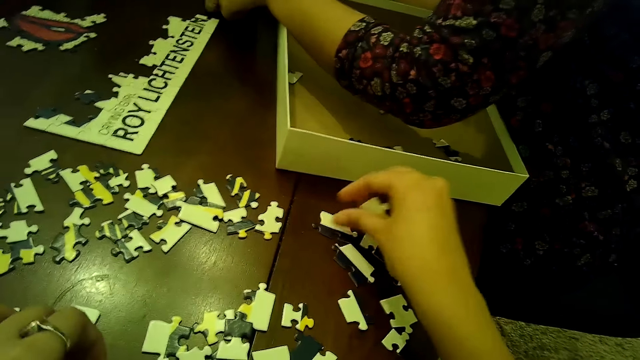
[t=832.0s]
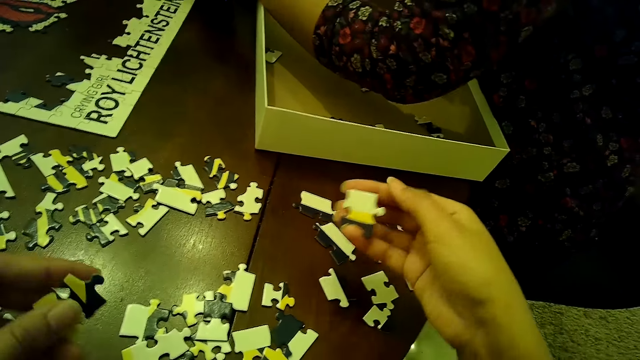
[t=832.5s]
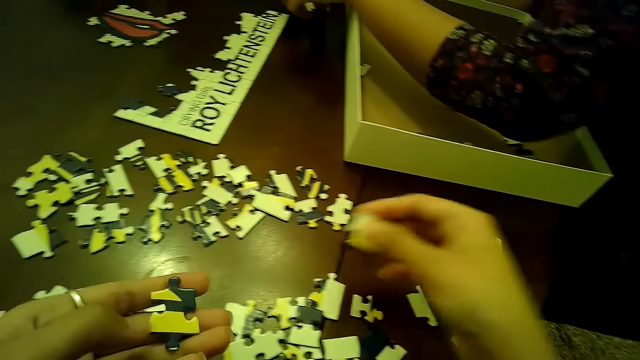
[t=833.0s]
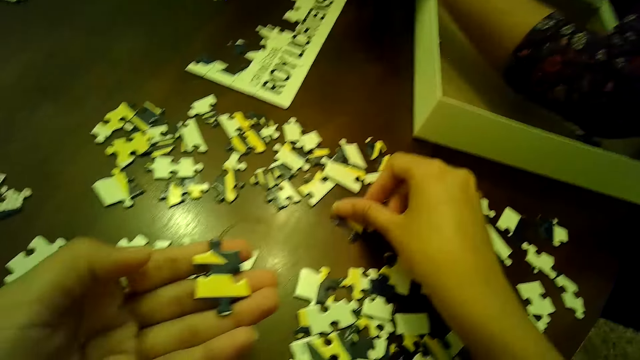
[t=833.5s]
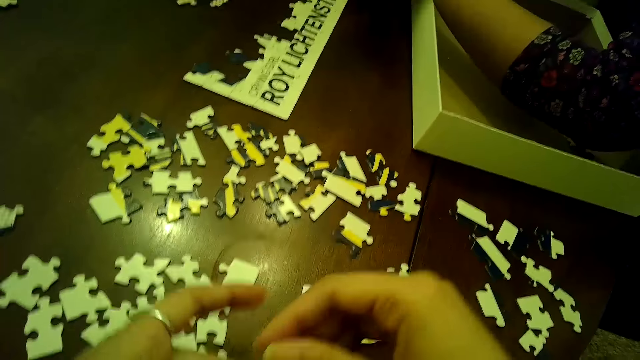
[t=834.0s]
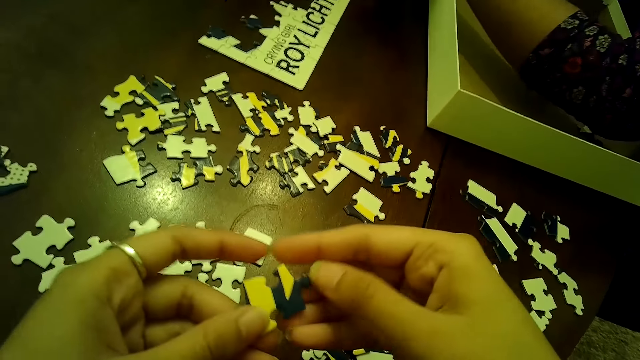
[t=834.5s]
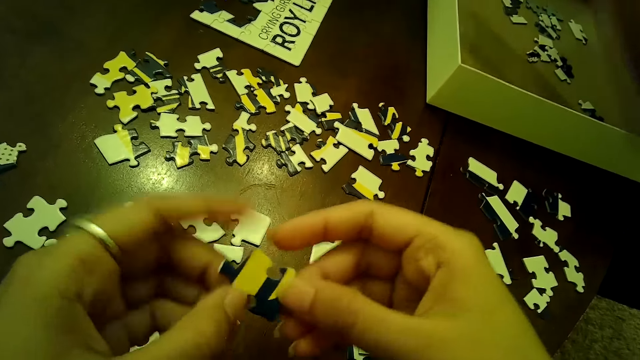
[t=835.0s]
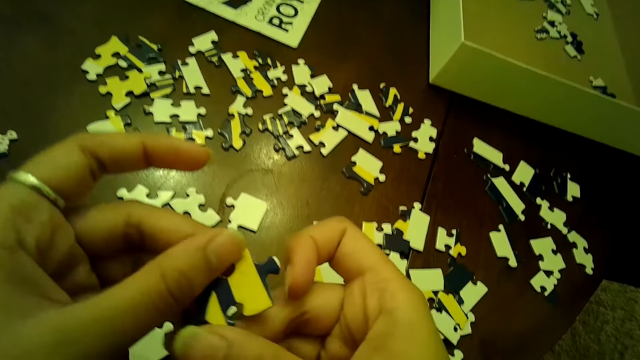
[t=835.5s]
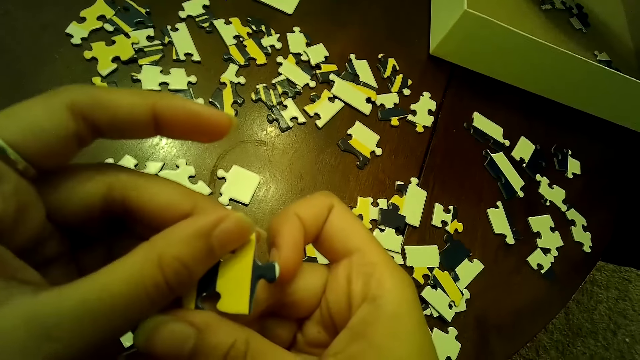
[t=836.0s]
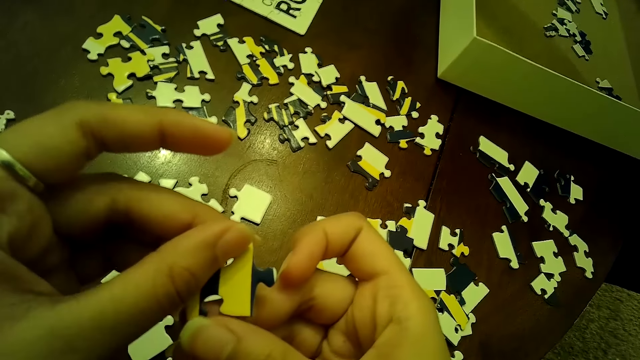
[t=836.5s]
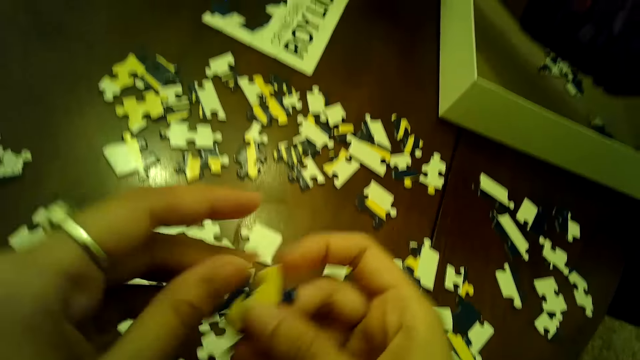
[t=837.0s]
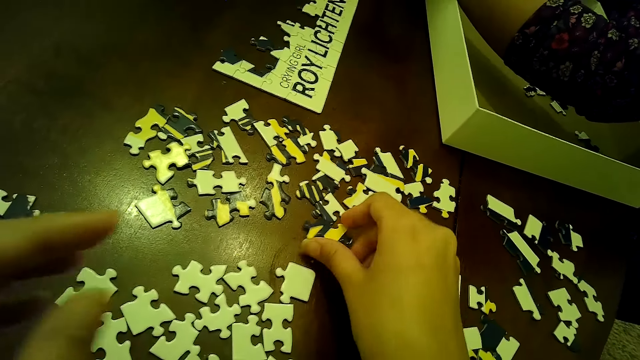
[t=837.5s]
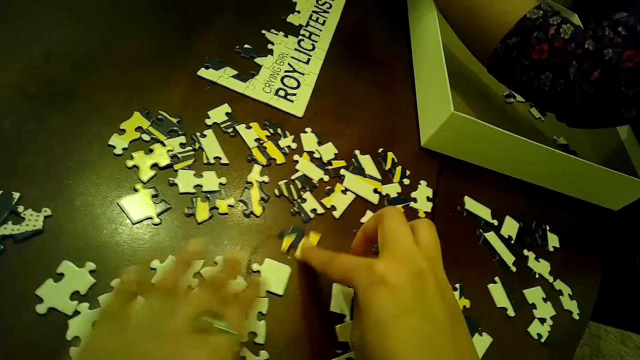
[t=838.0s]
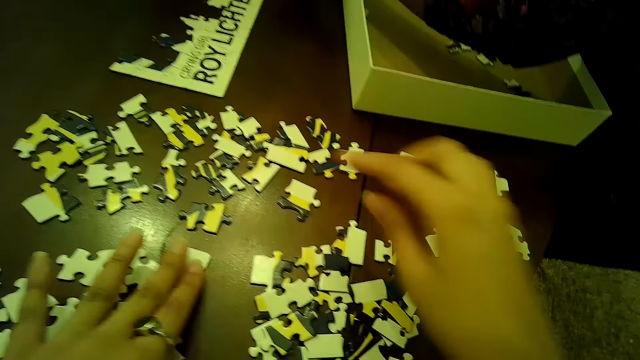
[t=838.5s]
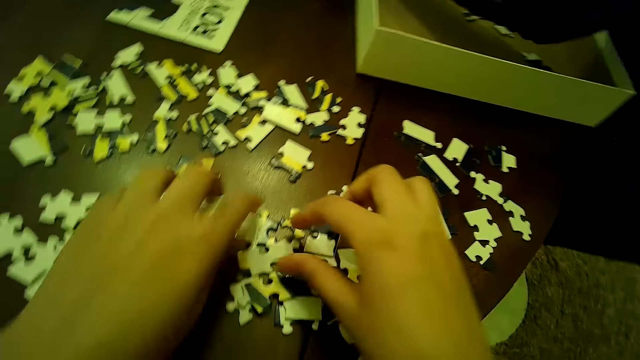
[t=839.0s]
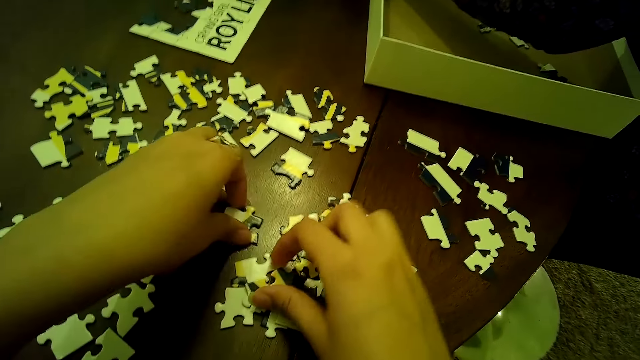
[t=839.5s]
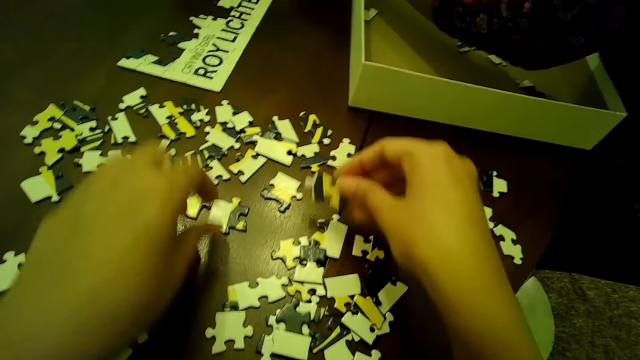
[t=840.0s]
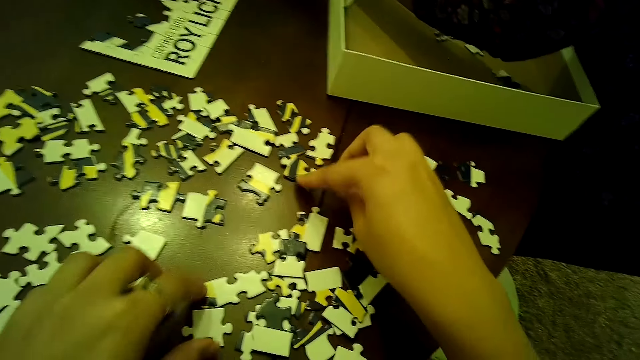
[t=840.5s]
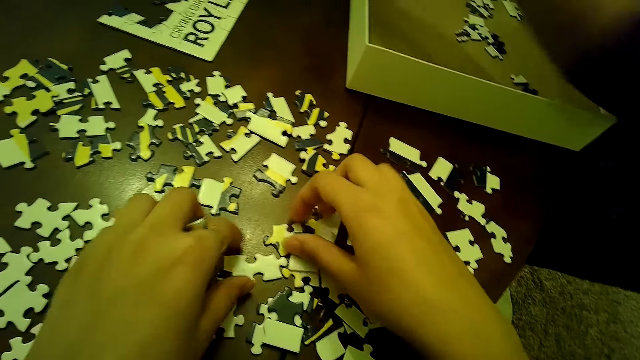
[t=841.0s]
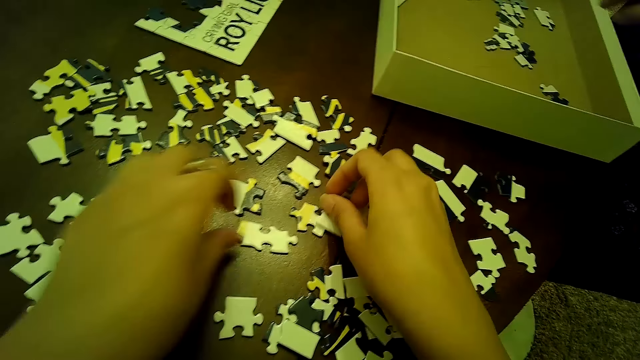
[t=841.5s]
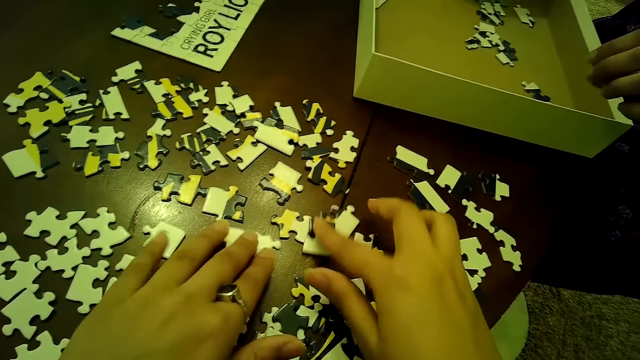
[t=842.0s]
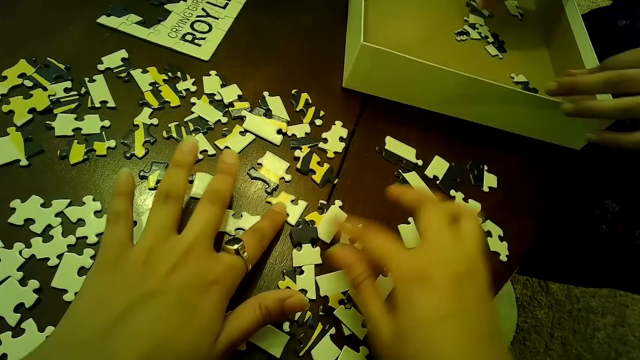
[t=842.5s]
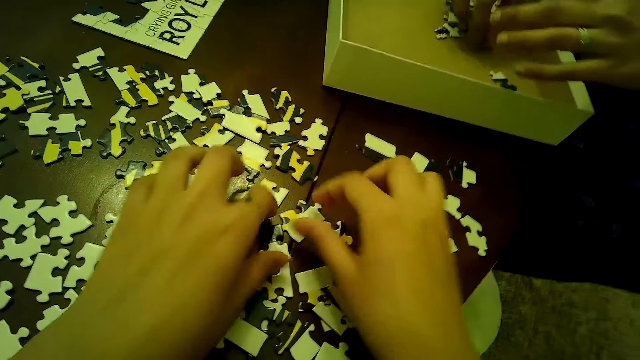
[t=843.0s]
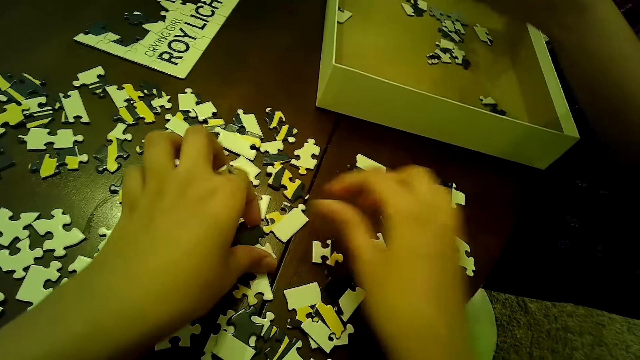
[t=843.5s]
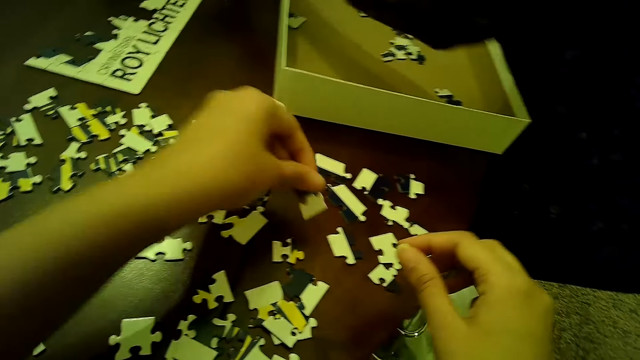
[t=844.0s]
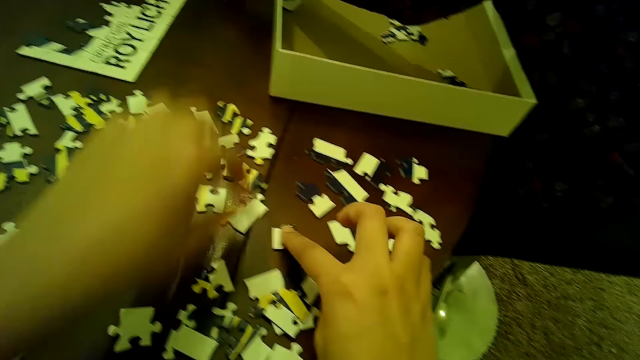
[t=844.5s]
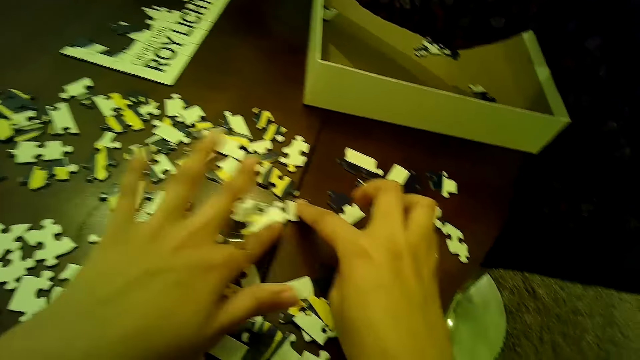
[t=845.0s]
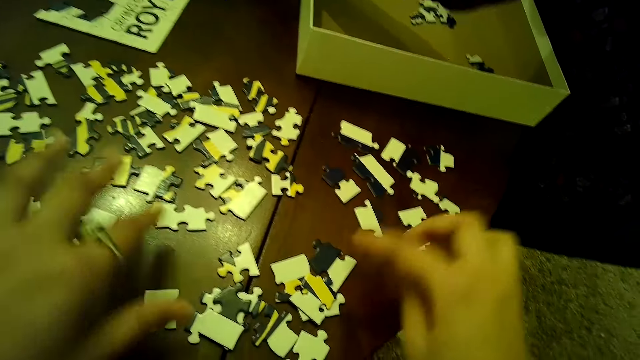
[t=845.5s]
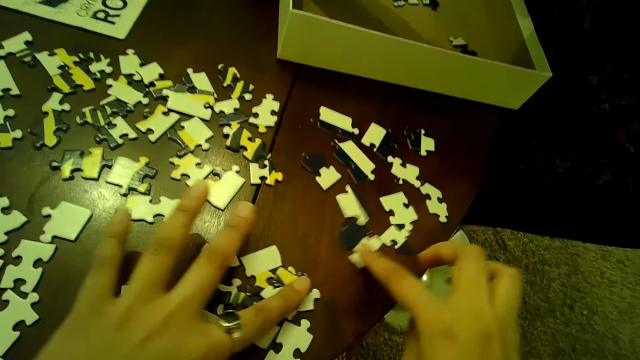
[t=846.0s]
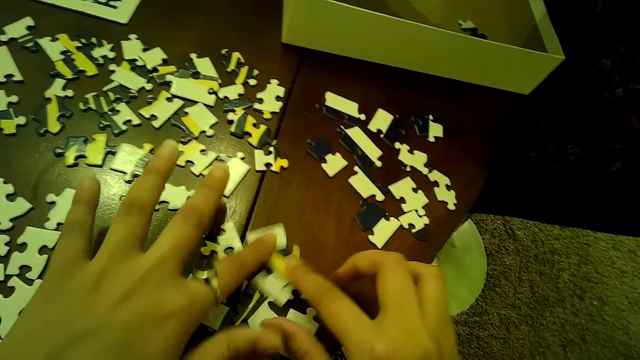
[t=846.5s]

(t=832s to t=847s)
The camera wearer picks a puzzle piece from the table with her left hand. She passes the puzzle piece from her left hand to her right hand. She drops the puzzle piece in her right hand on the table. She moves some puzzle pieces with both hands. A woman picks a puzzle piece from the box on the table.

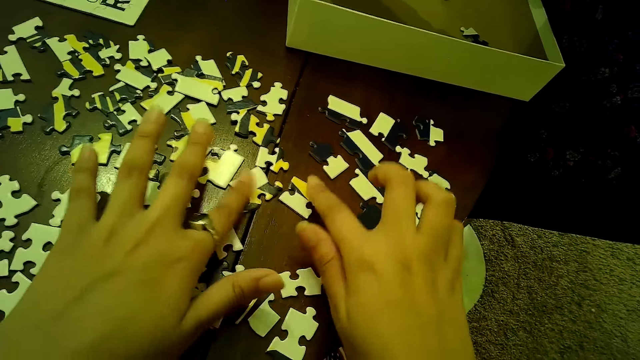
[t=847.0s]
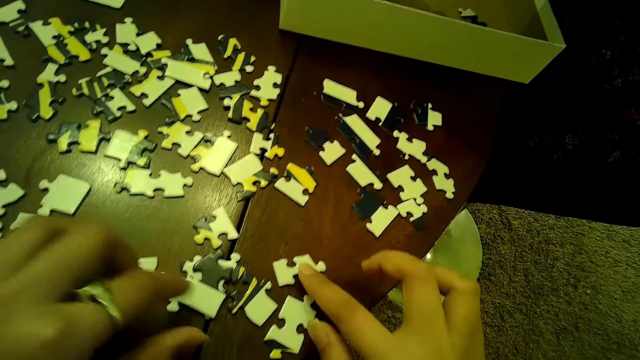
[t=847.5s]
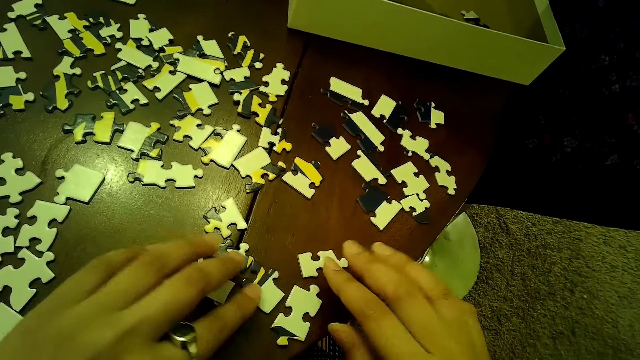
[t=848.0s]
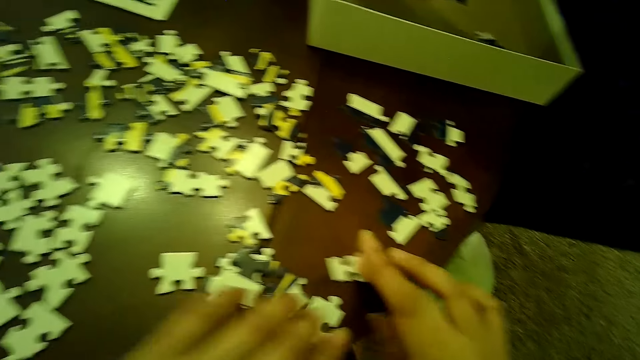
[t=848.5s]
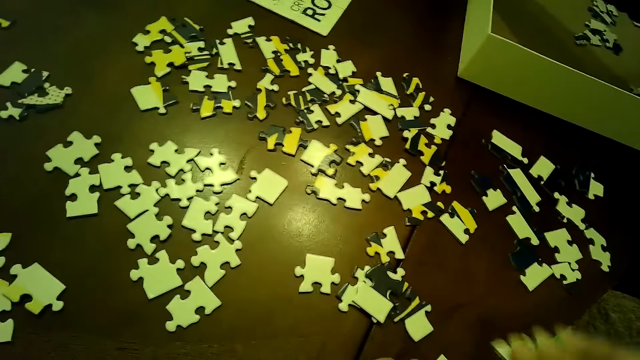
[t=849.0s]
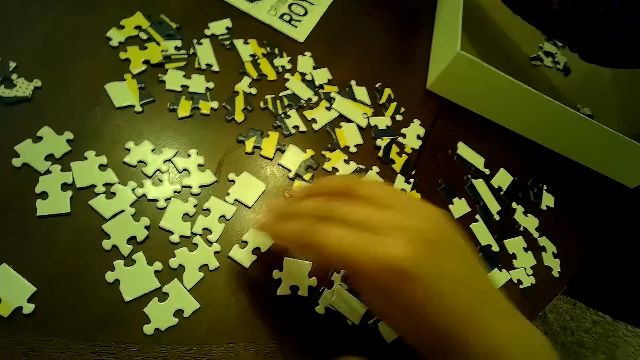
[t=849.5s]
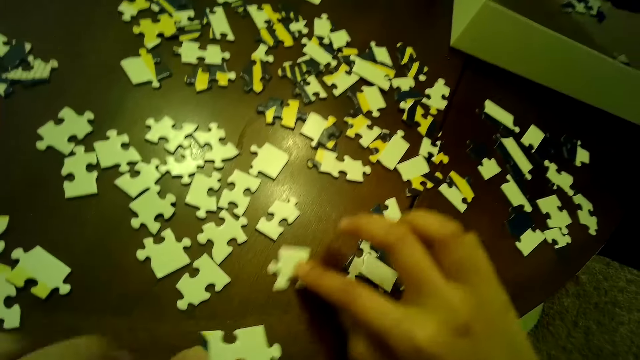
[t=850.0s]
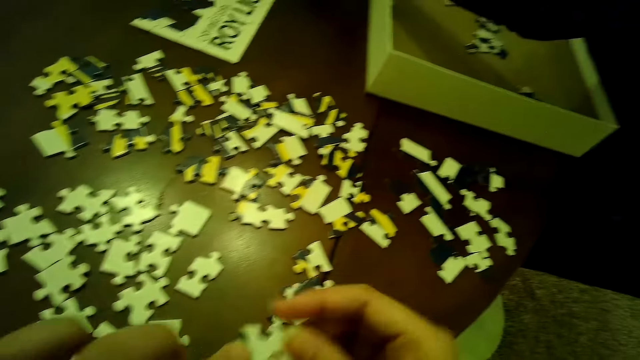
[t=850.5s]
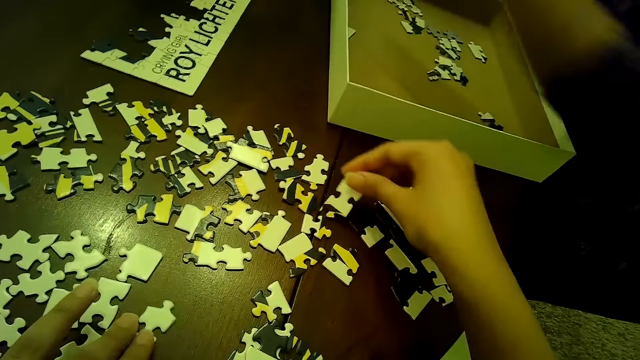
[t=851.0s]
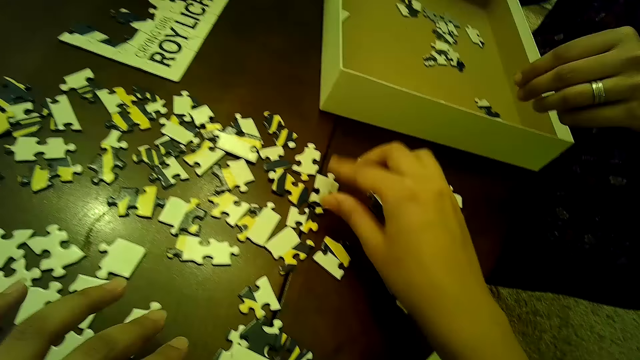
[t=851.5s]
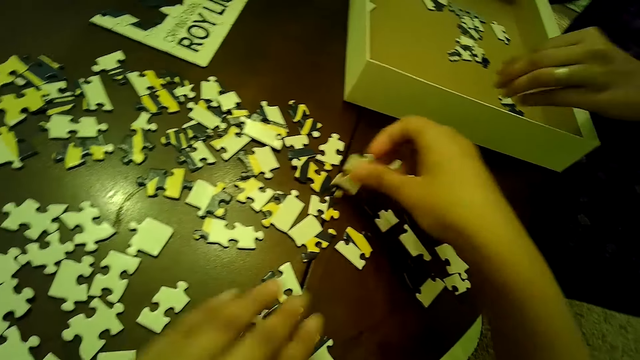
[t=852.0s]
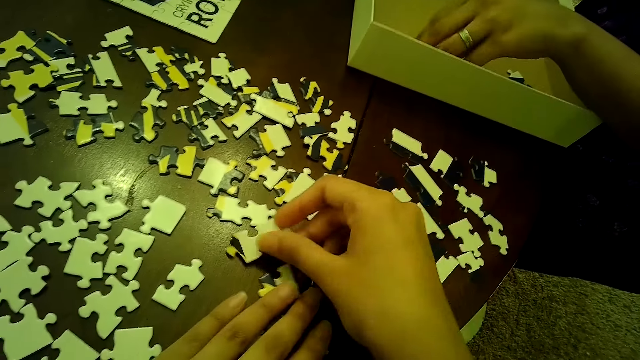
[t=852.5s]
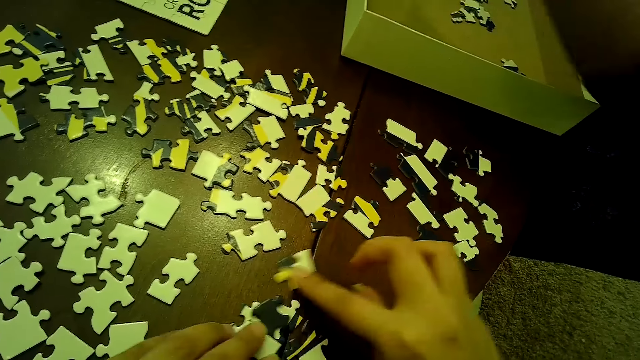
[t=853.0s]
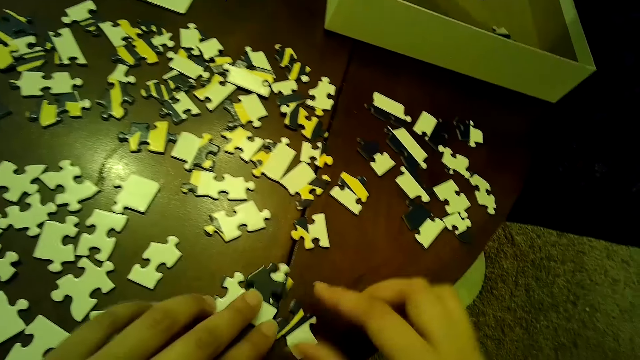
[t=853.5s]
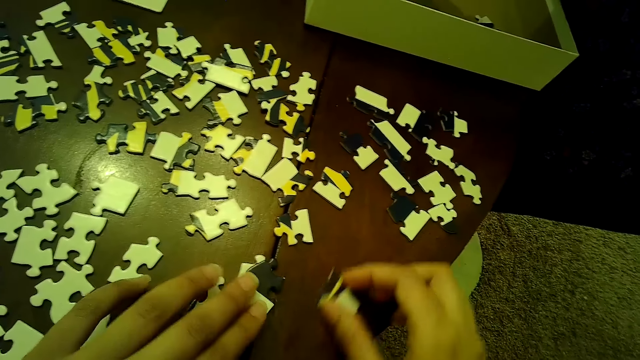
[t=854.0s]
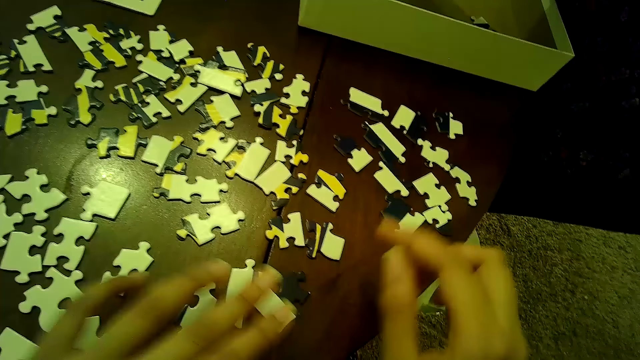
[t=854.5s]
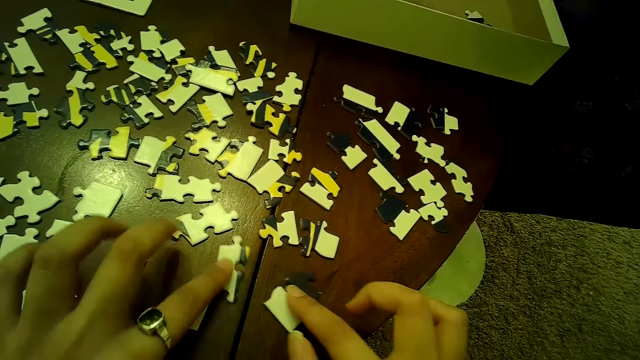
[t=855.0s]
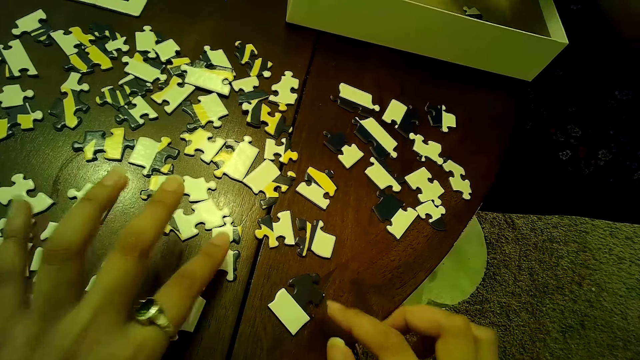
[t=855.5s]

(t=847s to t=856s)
A woman picks a puzzle piece from the box on the table.
